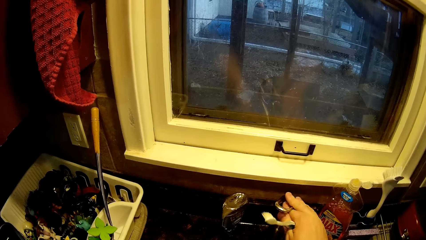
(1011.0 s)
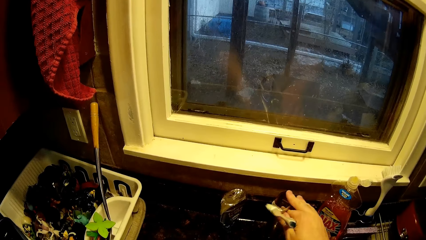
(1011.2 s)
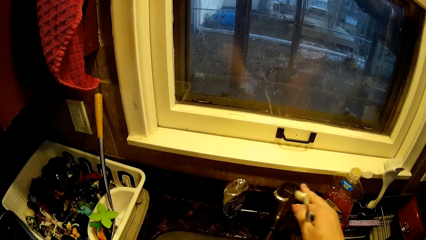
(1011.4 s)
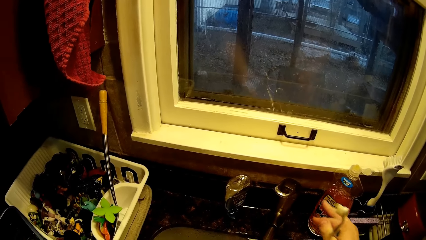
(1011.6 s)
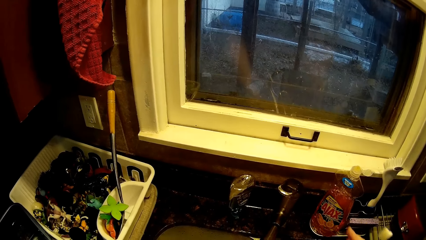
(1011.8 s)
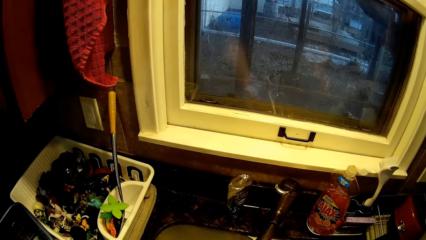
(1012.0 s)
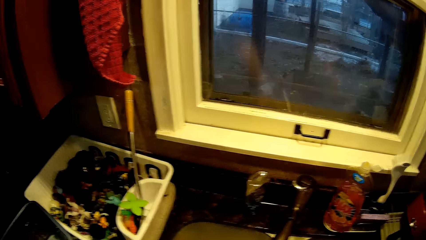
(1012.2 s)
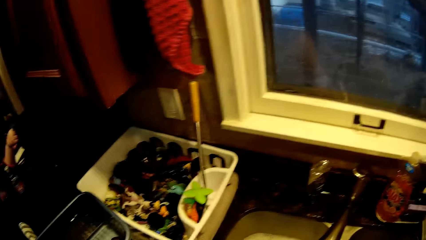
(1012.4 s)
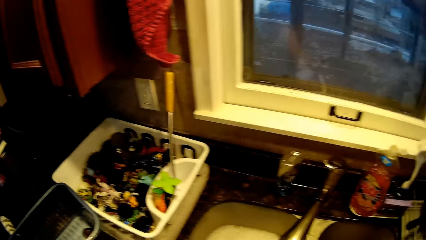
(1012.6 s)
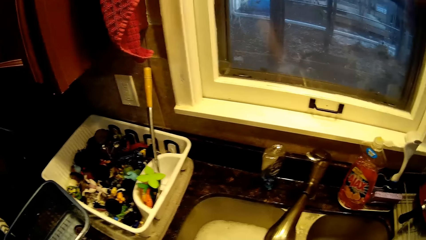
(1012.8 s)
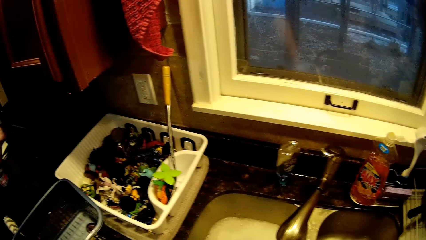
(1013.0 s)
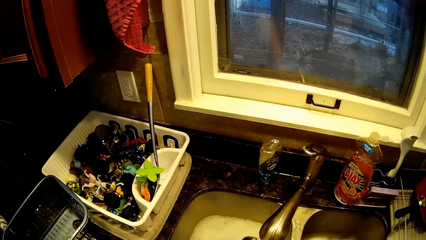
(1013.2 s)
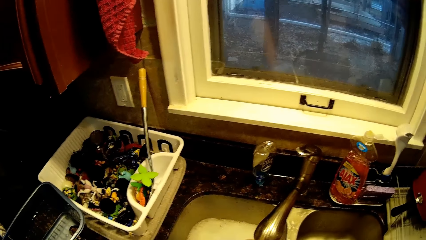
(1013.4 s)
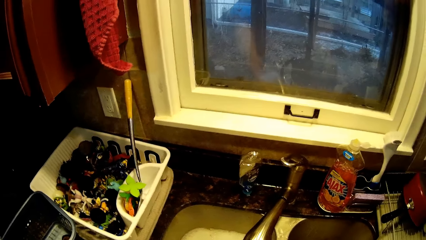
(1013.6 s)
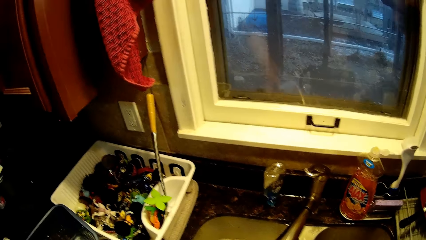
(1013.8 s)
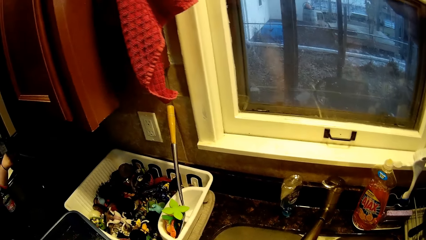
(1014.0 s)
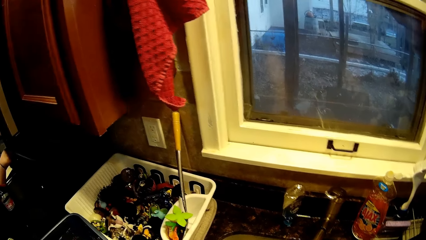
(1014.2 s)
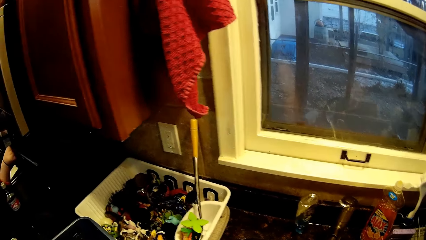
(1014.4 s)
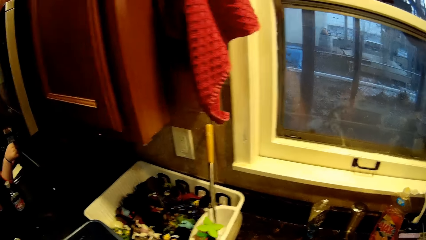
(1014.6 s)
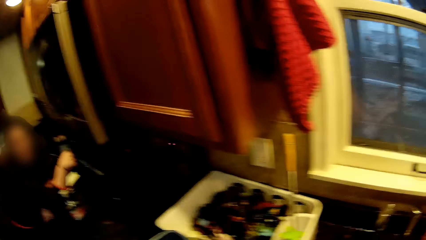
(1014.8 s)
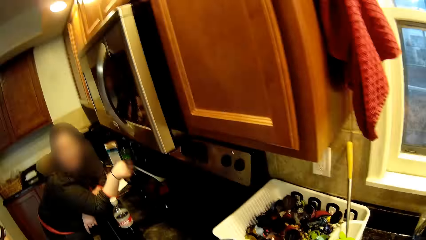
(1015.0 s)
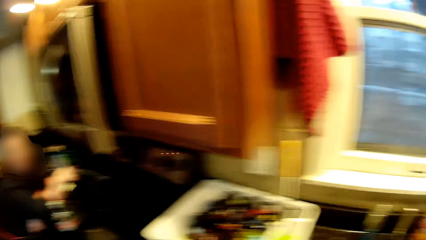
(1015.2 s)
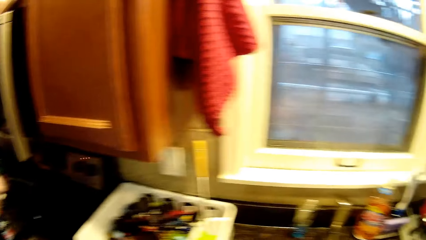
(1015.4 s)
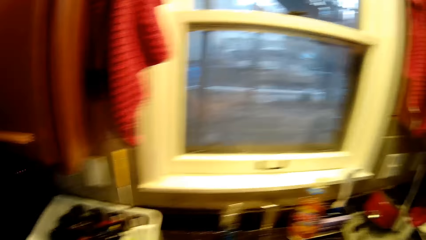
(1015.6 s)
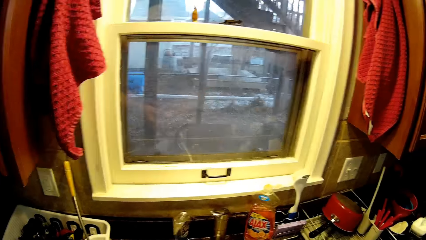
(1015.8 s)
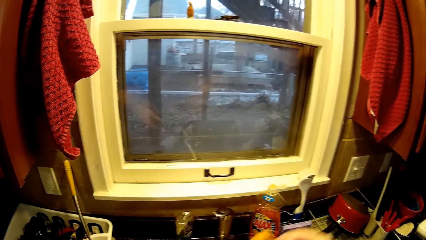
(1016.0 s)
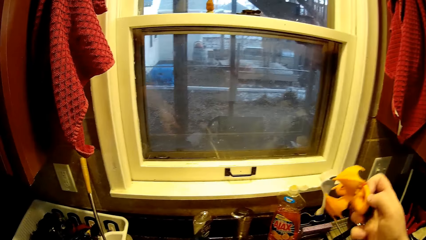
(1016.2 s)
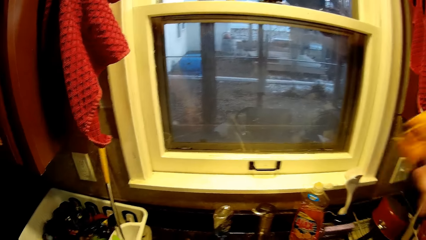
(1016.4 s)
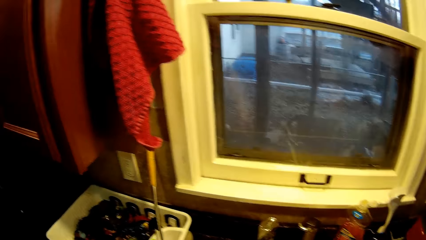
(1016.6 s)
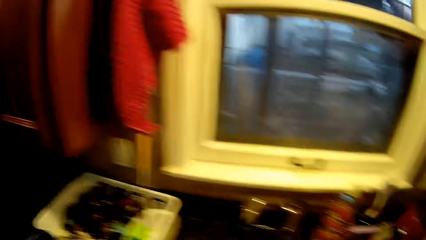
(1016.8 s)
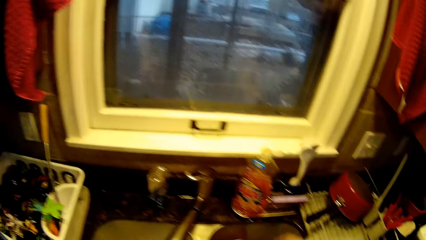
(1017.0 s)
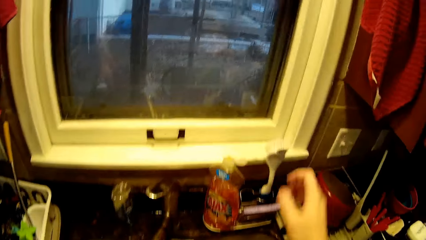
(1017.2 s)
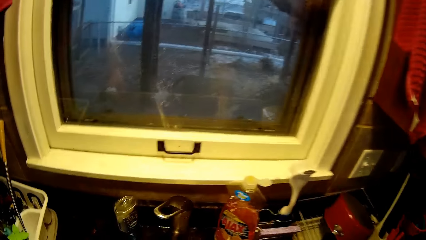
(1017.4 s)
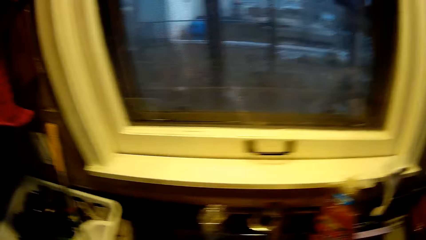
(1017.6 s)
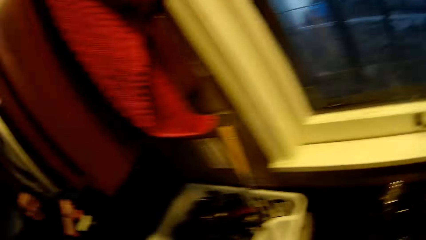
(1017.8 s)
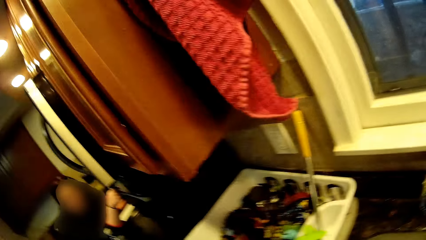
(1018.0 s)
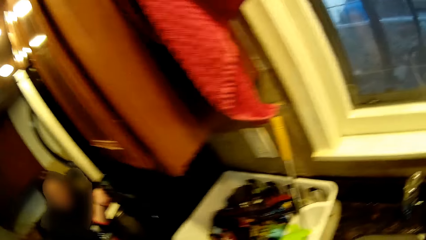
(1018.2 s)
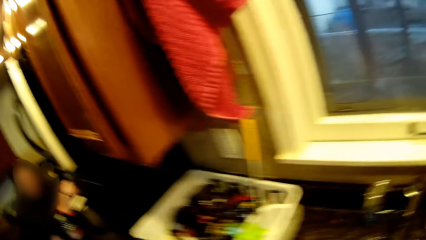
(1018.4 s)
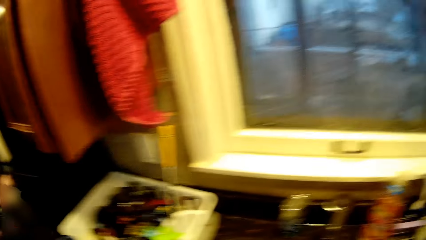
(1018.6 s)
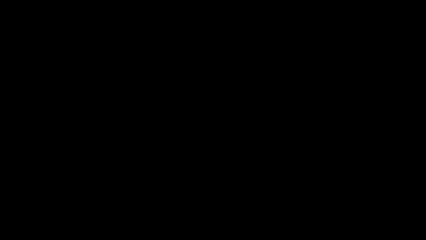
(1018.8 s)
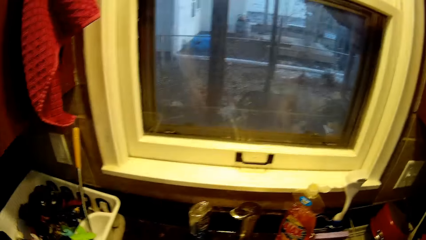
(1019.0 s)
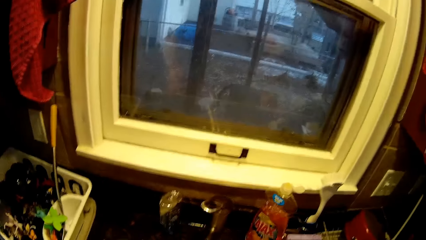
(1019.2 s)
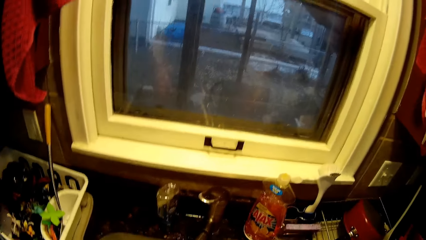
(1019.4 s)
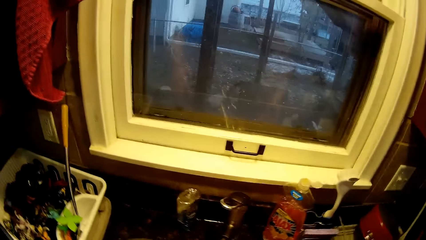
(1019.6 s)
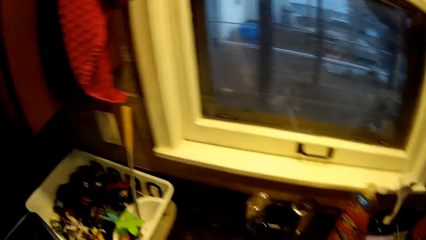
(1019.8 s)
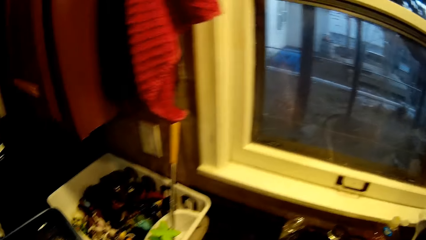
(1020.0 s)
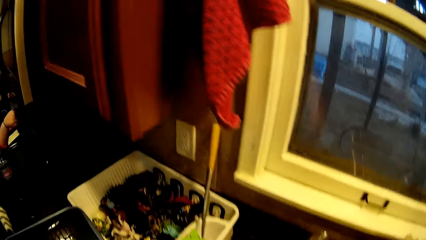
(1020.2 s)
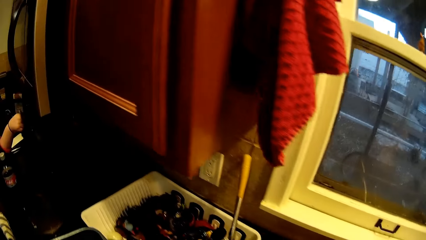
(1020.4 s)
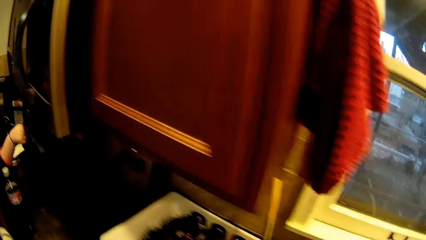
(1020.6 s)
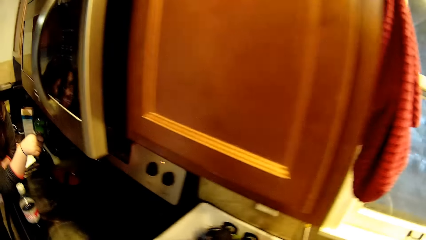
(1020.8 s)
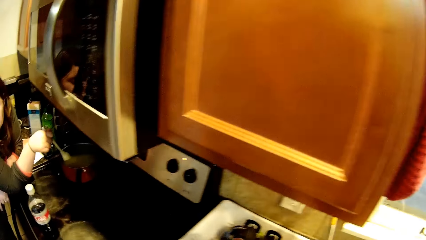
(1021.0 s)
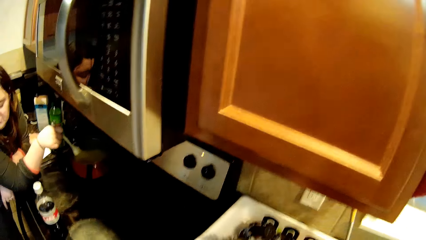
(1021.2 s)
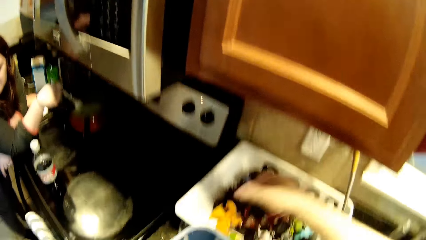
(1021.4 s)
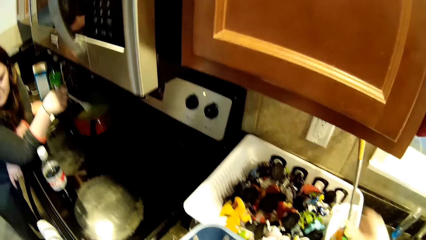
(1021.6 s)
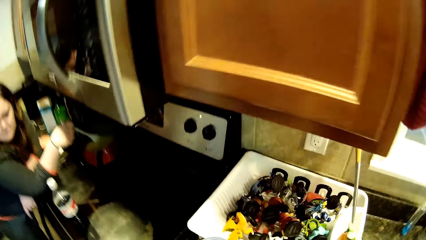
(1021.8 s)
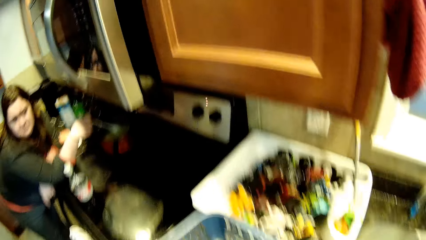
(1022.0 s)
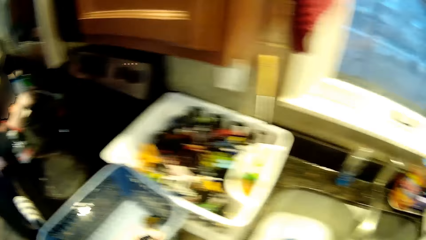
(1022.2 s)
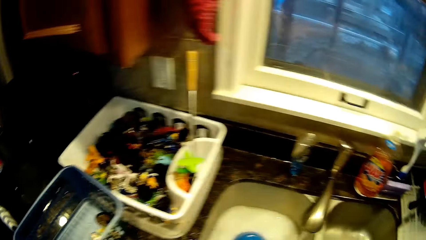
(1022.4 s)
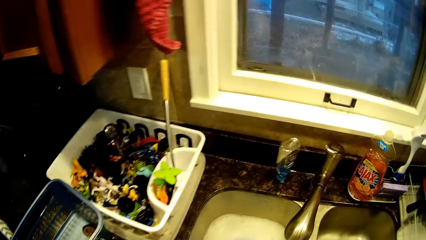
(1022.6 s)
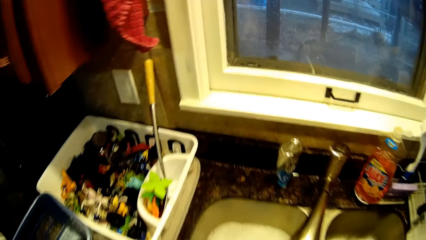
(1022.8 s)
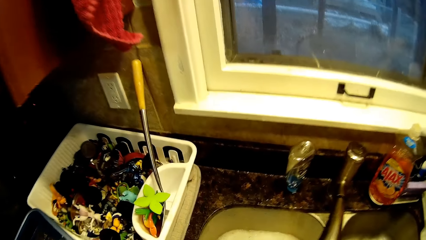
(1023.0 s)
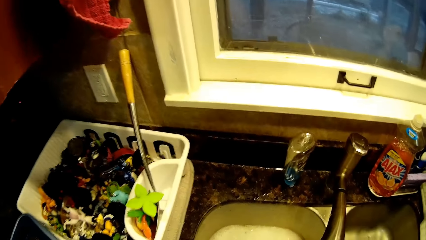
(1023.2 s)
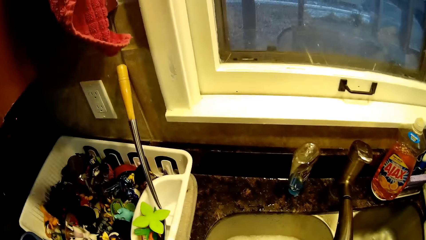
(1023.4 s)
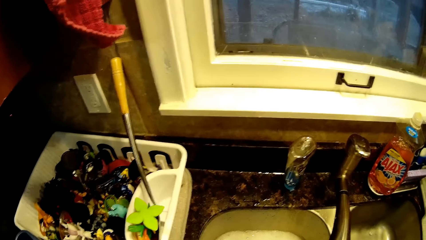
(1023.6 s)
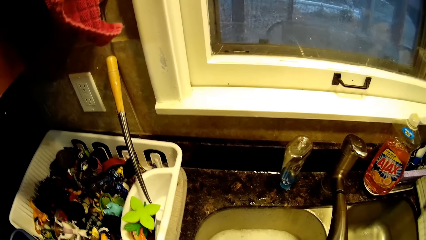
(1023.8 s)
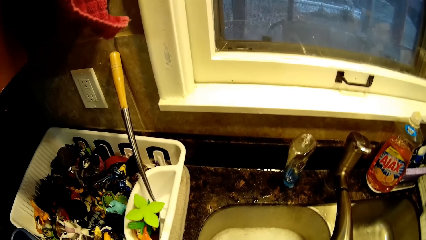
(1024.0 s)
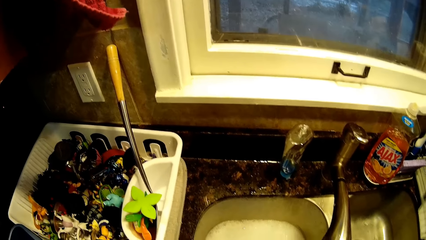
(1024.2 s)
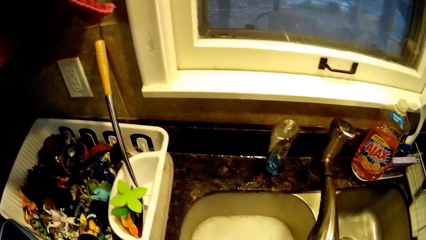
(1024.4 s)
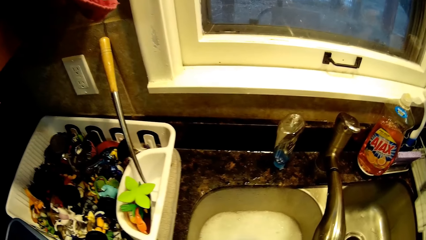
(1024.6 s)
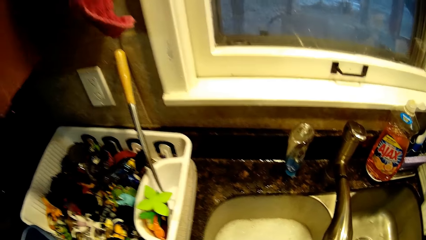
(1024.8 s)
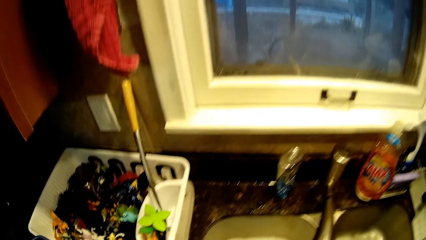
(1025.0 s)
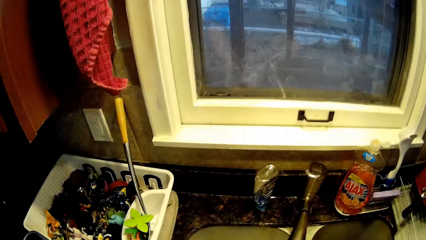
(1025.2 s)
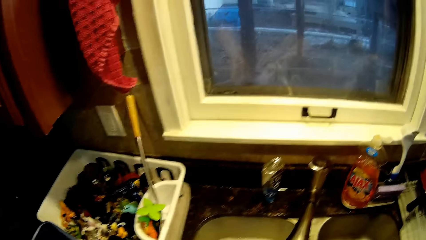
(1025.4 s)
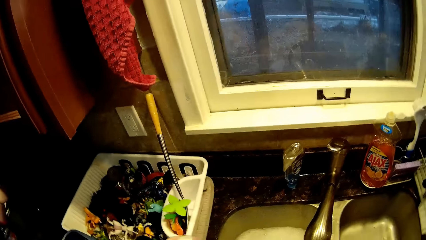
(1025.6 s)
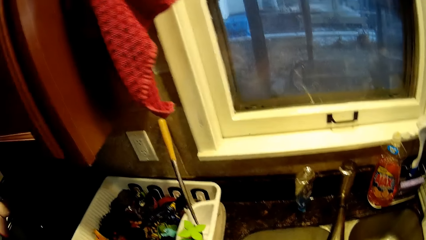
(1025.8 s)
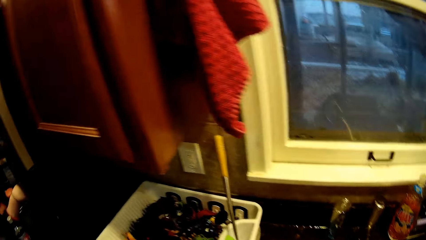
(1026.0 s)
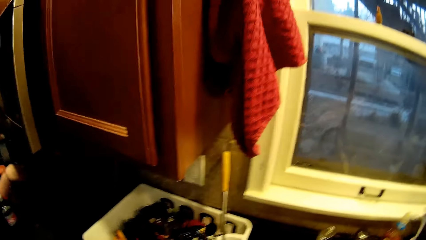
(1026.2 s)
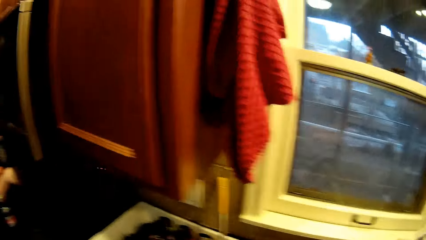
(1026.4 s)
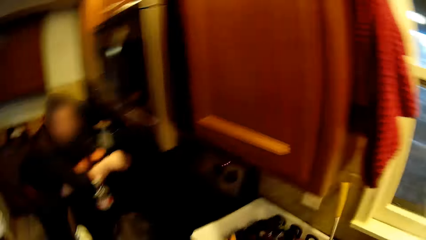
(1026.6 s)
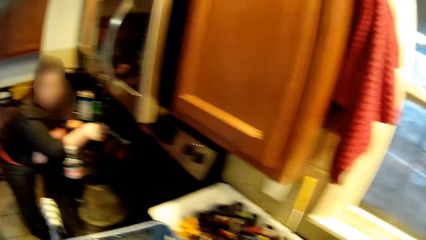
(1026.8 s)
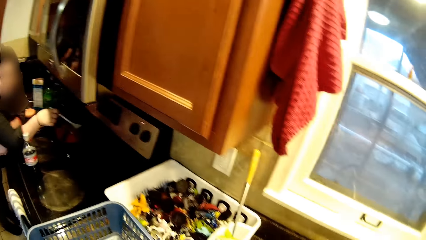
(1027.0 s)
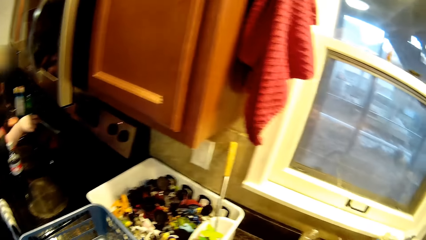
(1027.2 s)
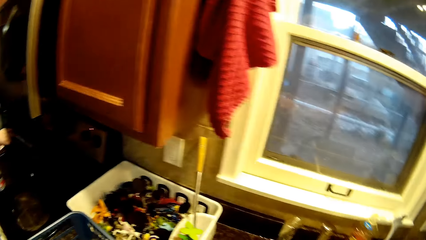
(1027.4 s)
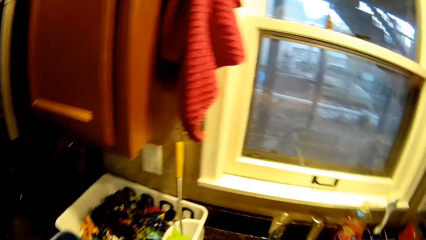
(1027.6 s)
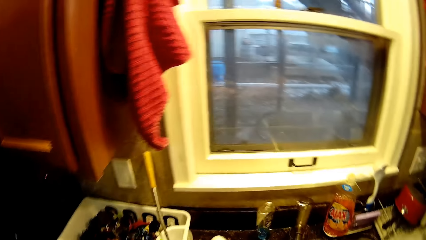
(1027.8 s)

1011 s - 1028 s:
The camera wearer opens a tap of water. They rinse a toy. They shake the toy. They put down the toy on the basin. A woman stirs the food. The camera wearer soaks something in the water.
